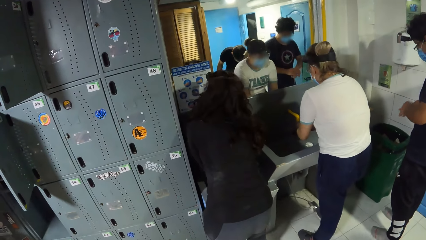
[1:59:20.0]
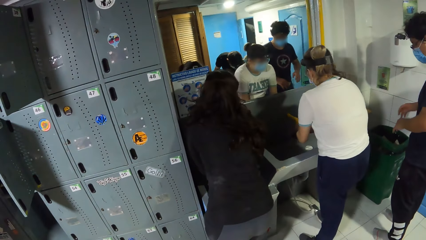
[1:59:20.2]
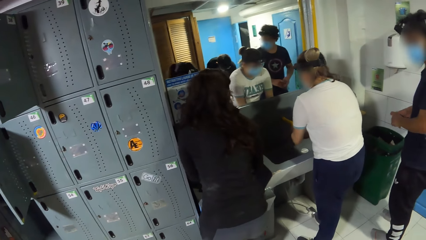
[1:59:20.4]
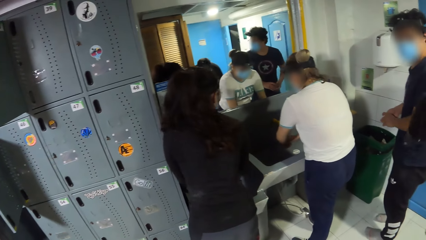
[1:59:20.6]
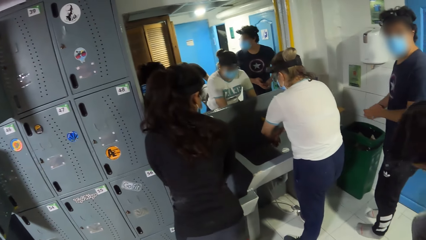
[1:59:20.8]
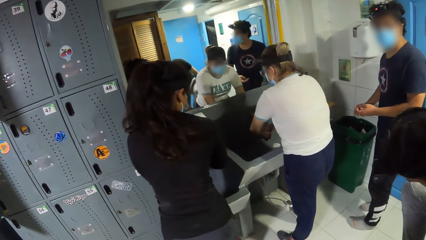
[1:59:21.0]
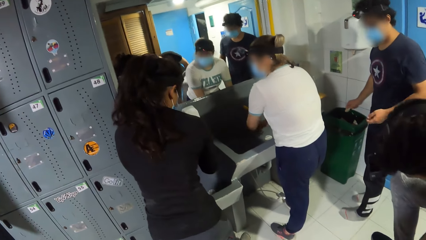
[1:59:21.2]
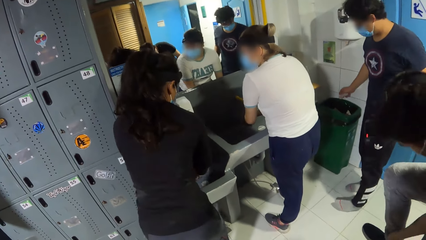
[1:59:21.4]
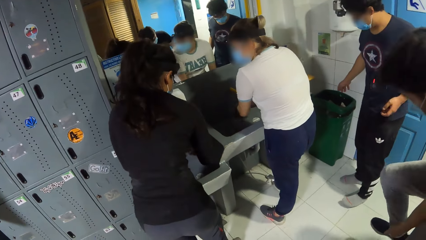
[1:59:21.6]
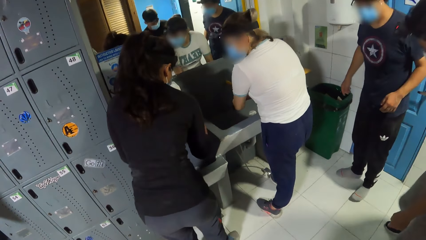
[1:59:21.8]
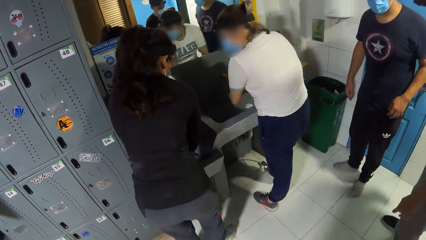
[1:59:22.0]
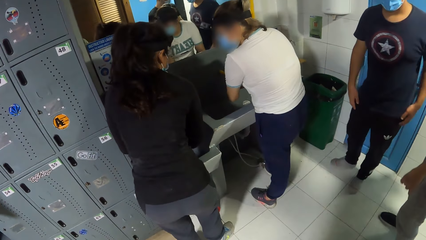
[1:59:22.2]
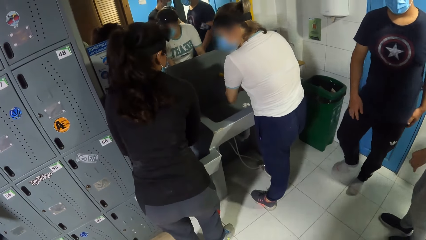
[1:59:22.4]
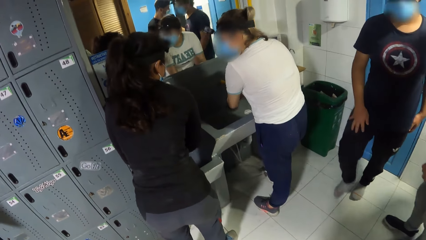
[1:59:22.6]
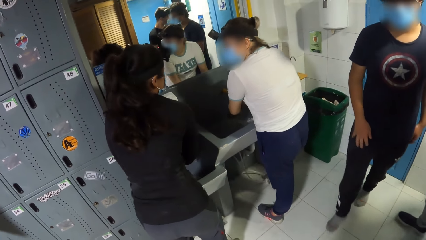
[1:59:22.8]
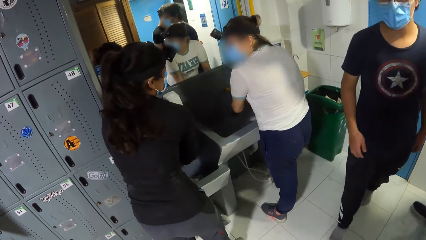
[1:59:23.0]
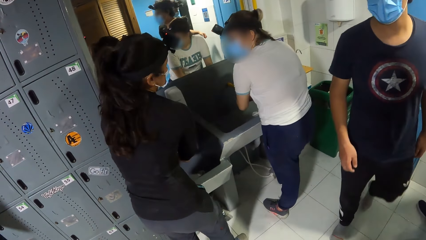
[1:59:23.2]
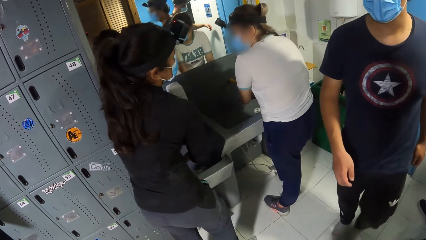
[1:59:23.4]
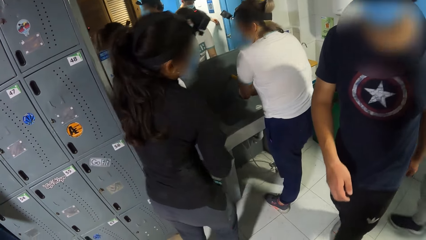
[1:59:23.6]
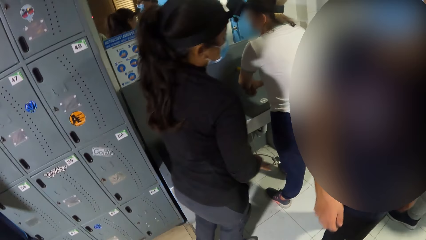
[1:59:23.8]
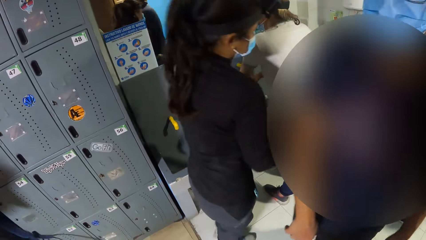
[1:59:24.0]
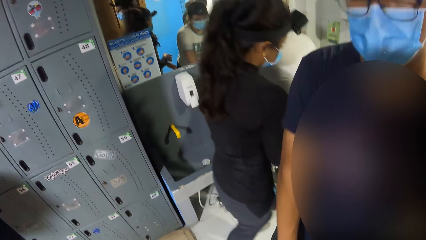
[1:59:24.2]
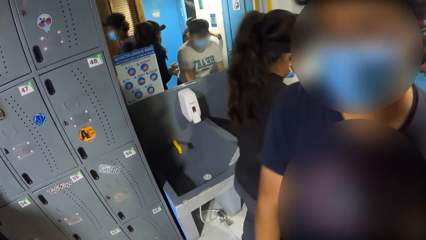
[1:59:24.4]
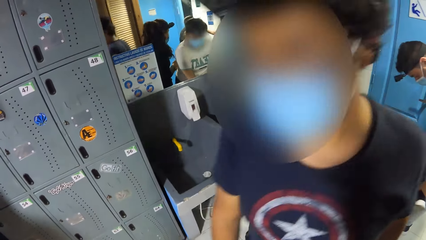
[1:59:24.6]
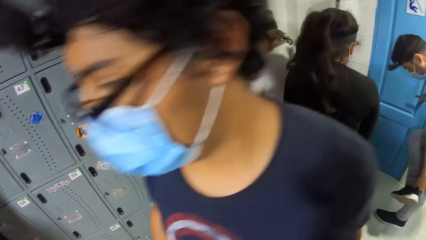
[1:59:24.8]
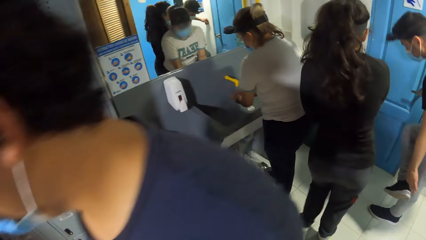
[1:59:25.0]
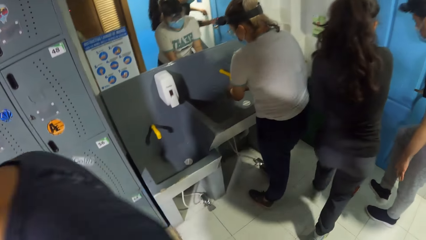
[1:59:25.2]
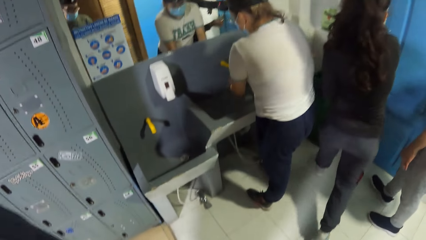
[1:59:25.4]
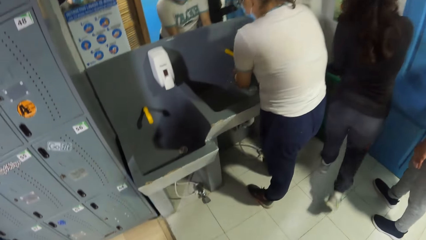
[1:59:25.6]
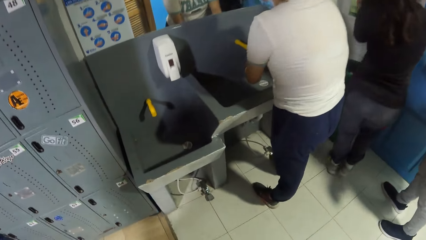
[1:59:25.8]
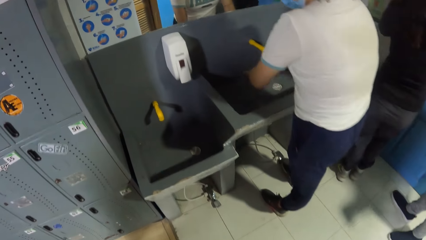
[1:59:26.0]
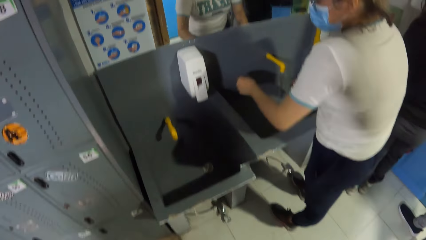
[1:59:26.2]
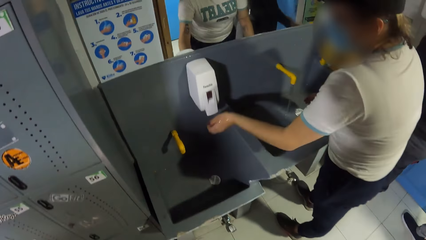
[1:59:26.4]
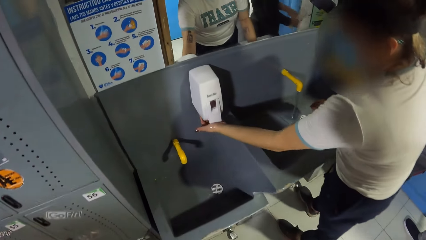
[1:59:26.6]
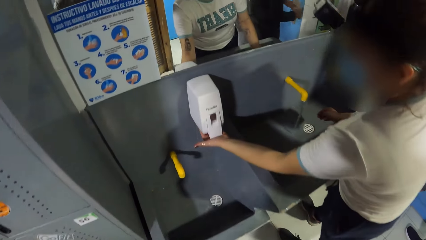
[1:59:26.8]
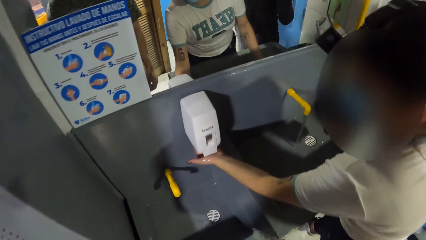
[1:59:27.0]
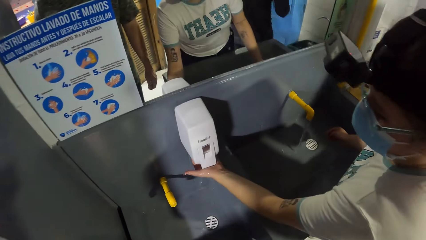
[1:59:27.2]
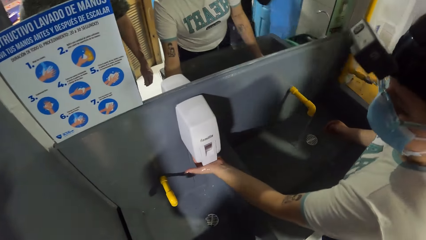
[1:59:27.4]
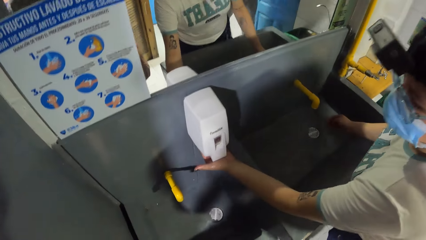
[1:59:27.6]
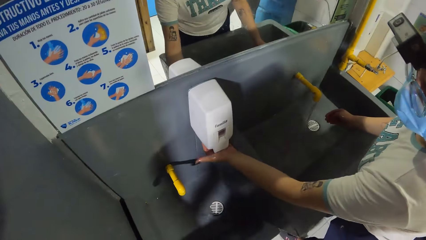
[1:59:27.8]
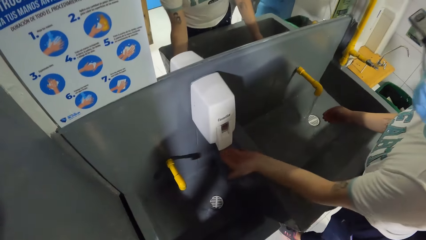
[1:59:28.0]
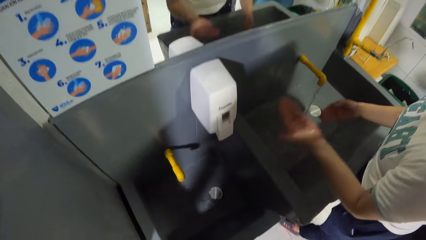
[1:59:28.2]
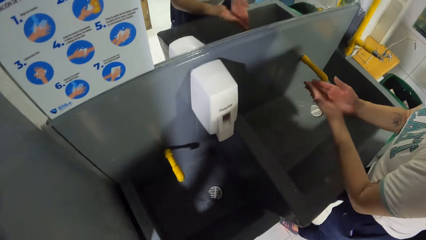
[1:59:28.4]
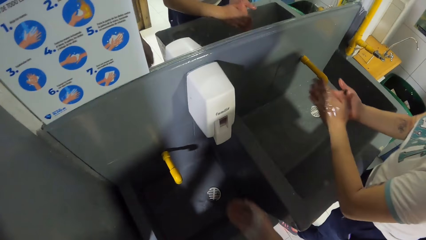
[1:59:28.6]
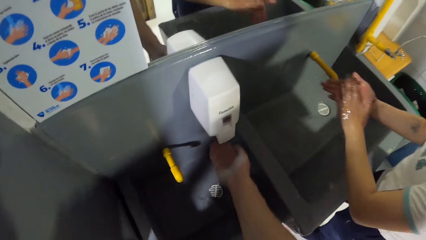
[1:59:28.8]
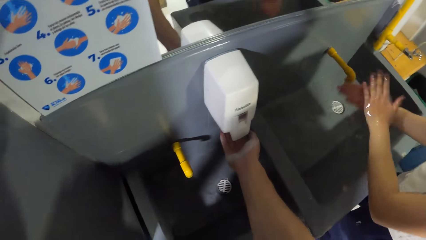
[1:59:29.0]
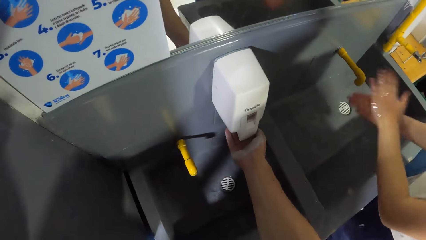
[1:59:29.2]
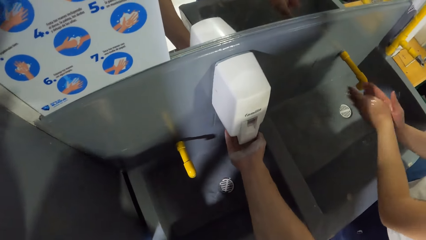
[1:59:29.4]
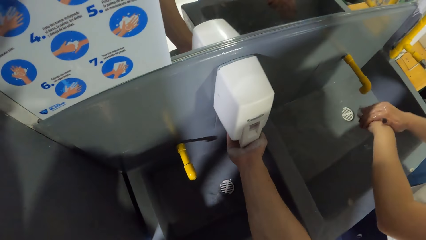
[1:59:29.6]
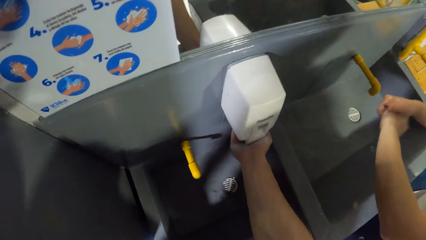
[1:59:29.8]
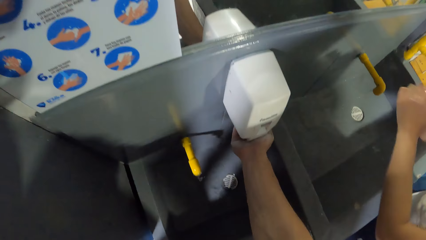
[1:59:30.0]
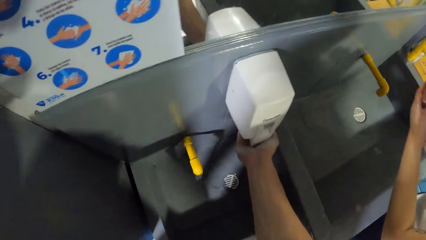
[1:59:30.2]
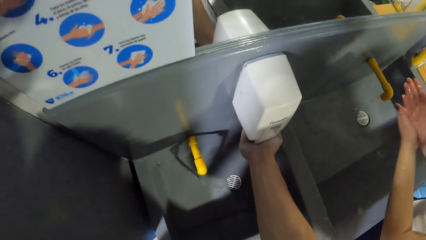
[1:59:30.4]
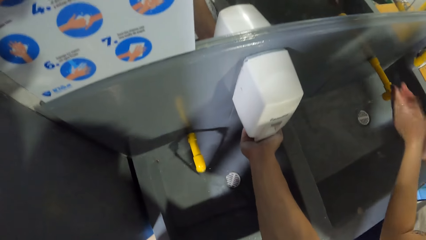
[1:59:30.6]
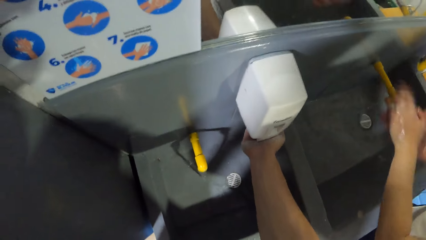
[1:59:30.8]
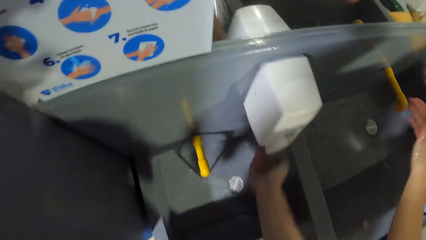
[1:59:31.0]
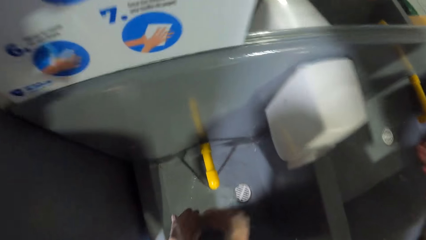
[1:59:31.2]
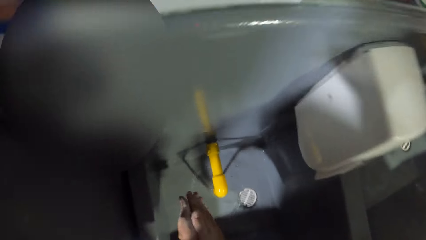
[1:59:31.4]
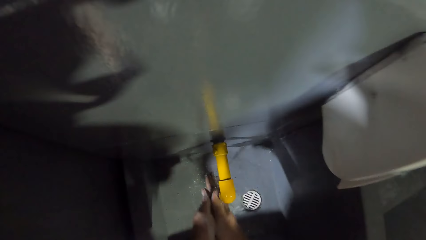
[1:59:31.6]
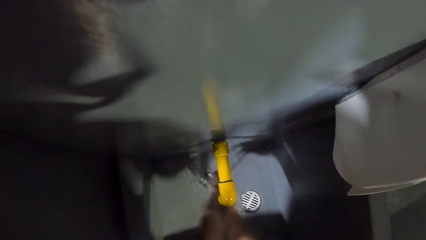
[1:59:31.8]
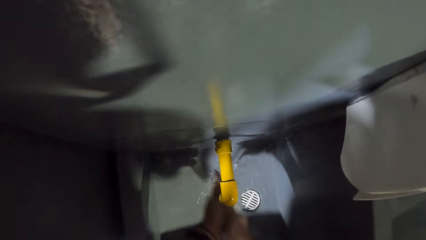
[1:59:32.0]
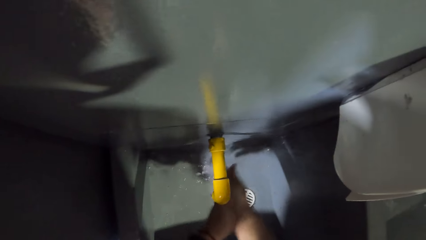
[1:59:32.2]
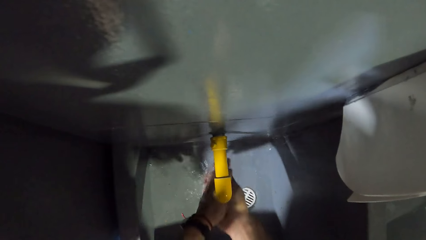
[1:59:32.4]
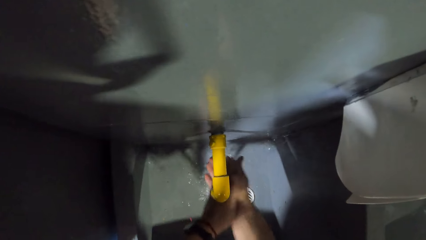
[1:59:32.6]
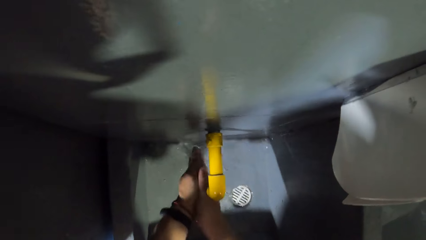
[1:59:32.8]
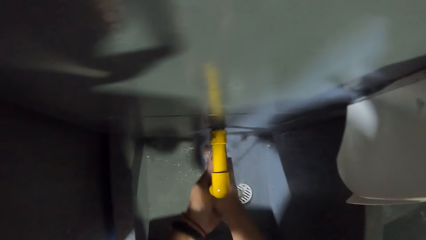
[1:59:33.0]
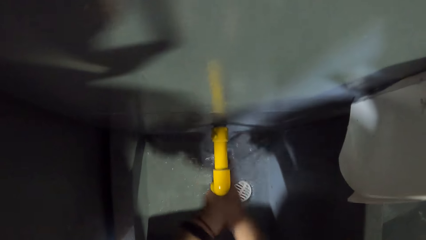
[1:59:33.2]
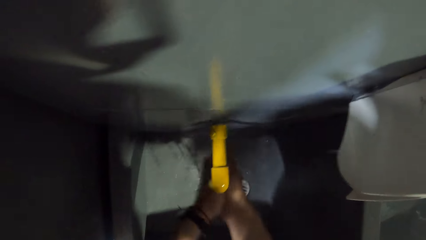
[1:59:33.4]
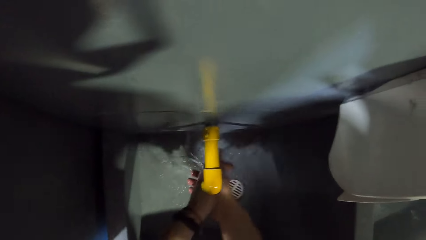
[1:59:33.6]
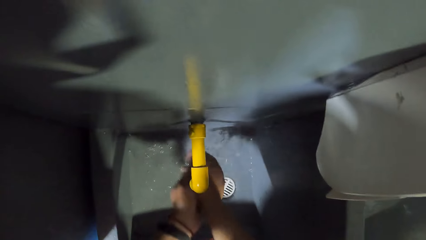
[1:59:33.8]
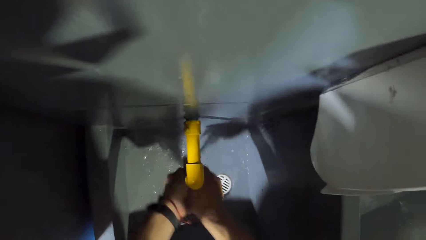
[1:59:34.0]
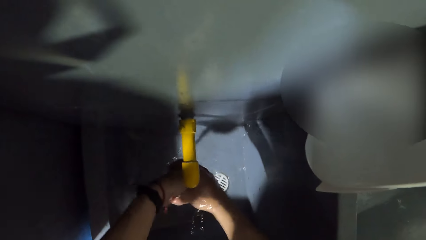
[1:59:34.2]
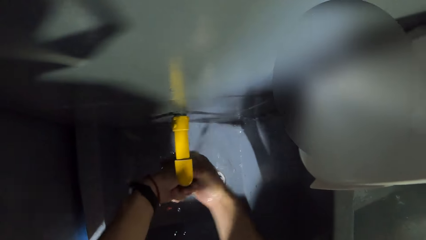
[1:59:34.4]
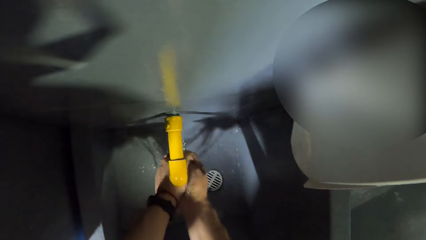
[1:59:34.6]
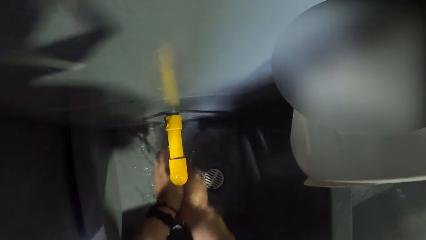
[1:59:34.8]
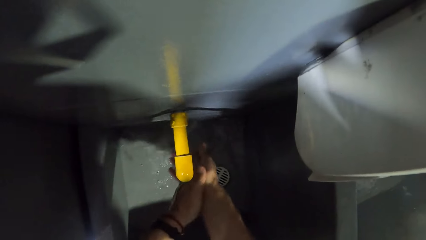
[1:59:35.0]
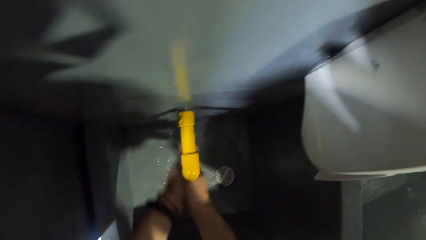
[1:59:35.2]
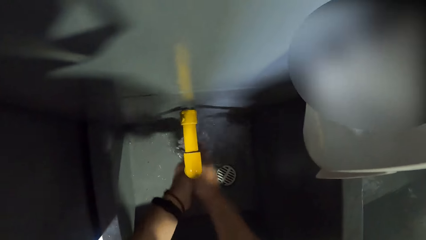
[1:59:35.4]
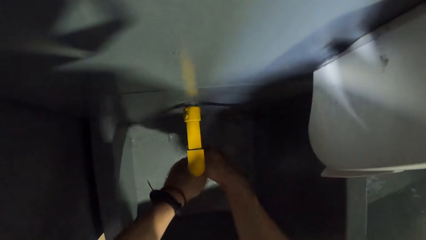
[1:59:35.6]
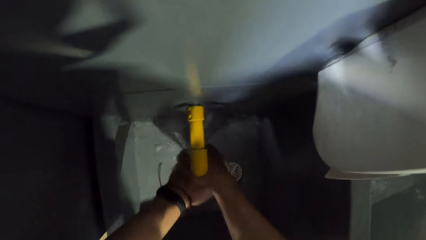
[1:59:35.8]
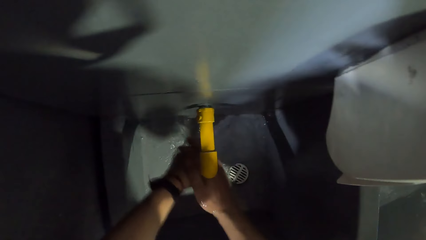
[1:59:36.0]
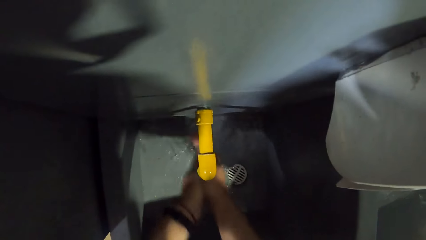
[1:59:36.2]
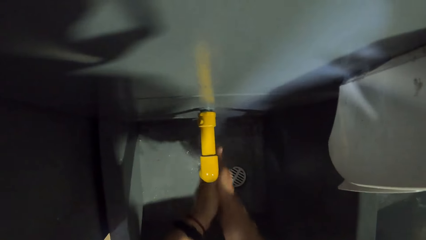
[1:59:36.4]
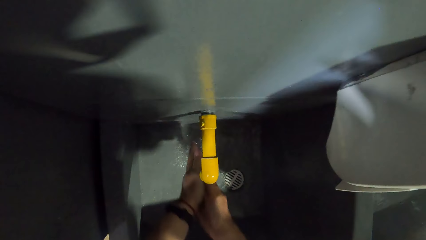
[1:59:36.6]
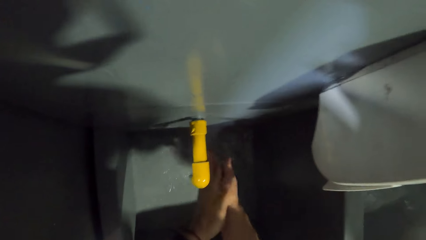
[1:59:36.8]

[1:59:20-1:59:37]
A woman washes her hands under a tap in a sink. A man passes the tissue from his left hand to his right hand, and drops the tissue in his right hand in a dustbin on the floor. The camera wearer walks to the sink. The woman presses some soap from a soap dispenser onto her left palm, and rubs her hands. The camera wearer presses some soap from the soap dispenser onto his right palm. He washes his hands in the sink under a running tap.
